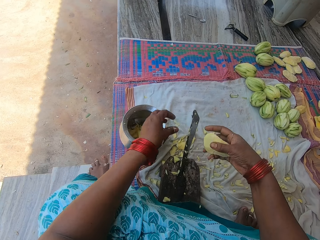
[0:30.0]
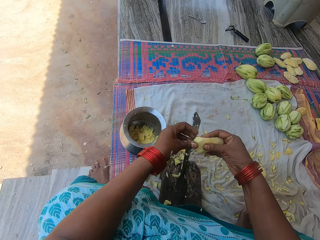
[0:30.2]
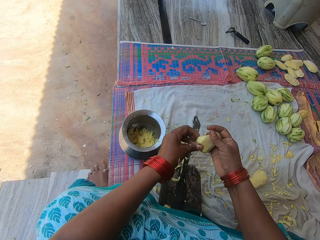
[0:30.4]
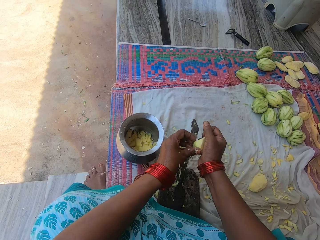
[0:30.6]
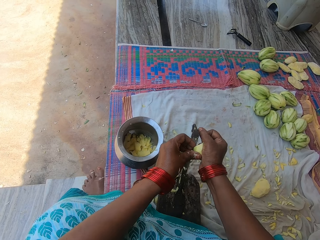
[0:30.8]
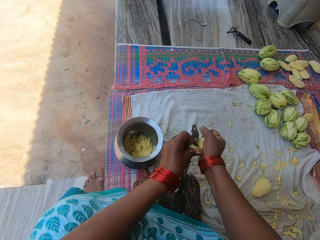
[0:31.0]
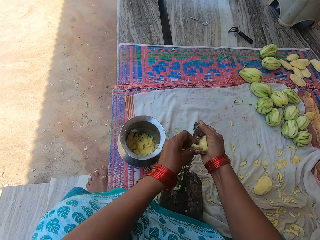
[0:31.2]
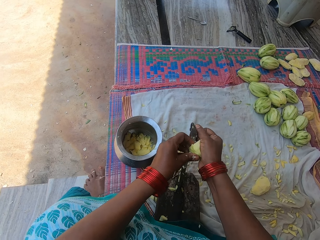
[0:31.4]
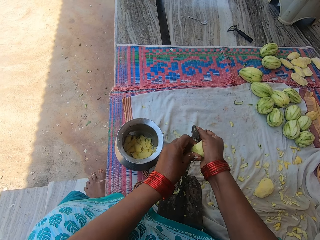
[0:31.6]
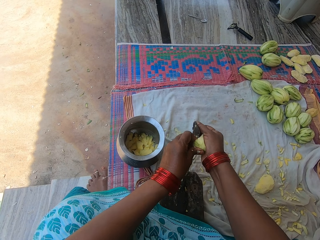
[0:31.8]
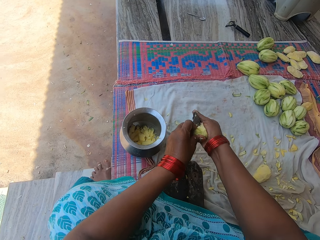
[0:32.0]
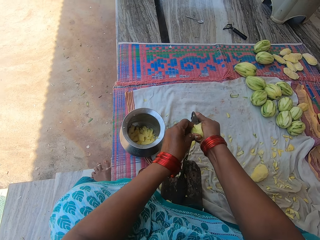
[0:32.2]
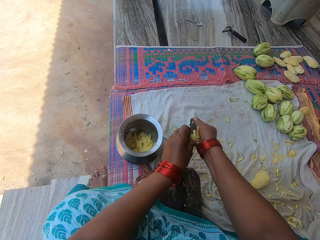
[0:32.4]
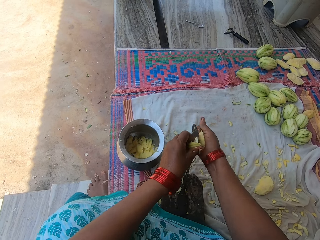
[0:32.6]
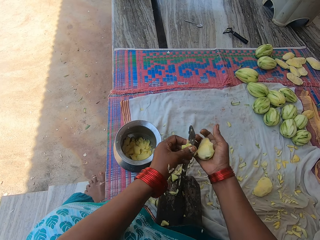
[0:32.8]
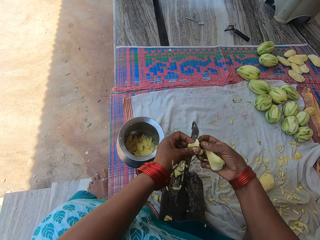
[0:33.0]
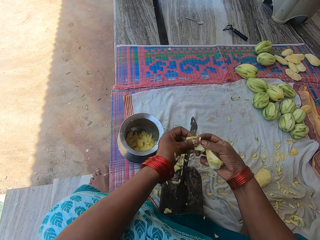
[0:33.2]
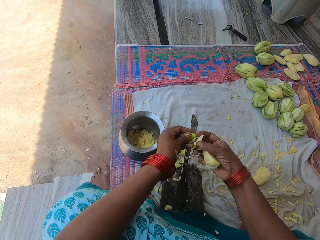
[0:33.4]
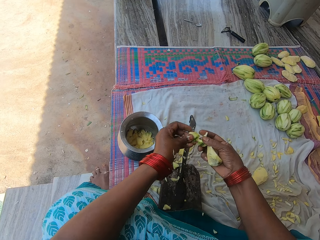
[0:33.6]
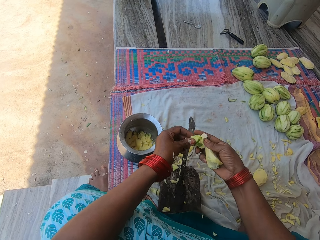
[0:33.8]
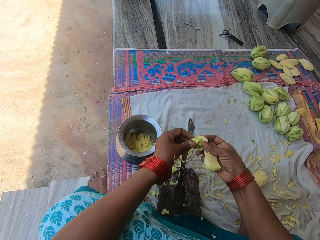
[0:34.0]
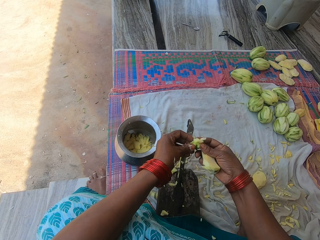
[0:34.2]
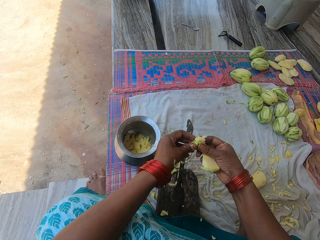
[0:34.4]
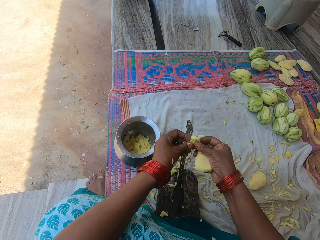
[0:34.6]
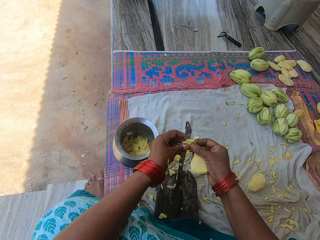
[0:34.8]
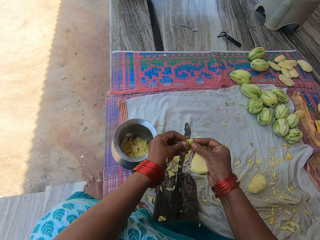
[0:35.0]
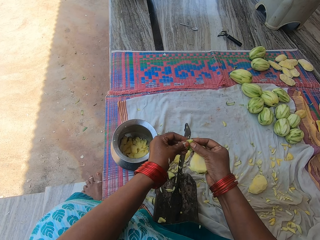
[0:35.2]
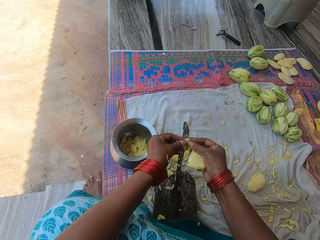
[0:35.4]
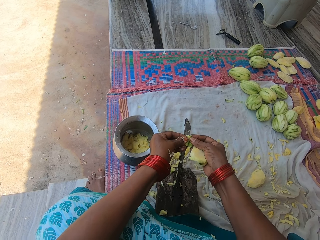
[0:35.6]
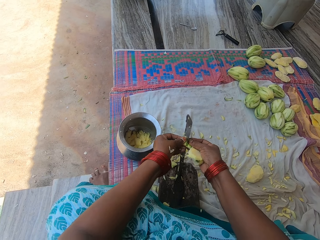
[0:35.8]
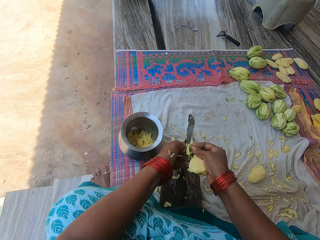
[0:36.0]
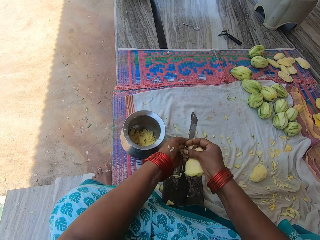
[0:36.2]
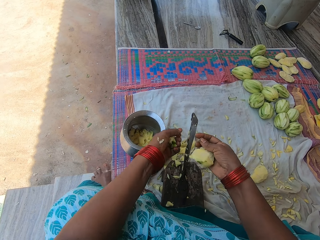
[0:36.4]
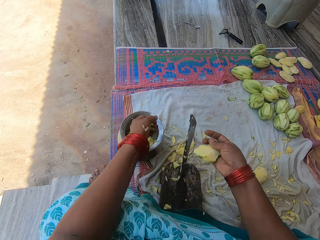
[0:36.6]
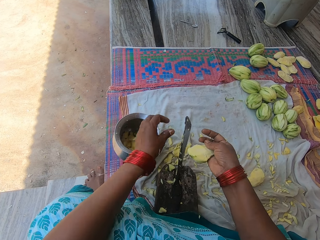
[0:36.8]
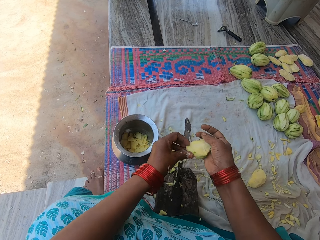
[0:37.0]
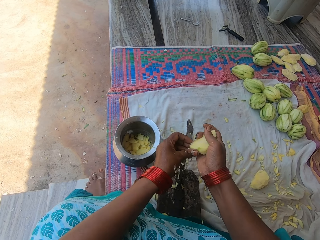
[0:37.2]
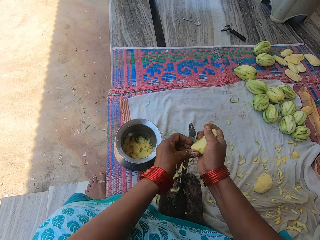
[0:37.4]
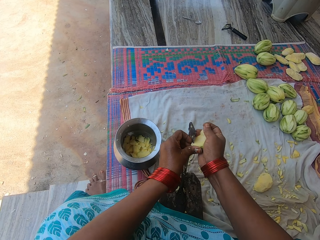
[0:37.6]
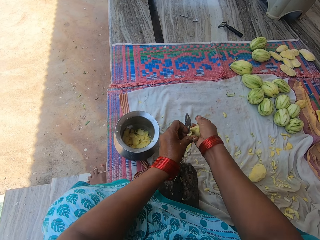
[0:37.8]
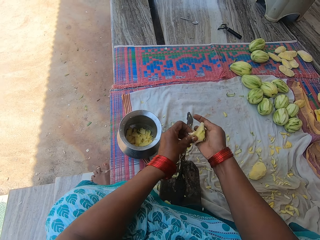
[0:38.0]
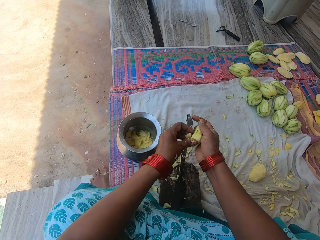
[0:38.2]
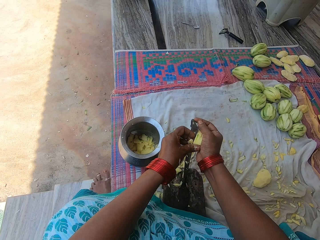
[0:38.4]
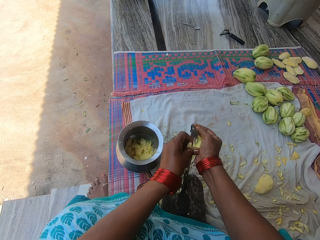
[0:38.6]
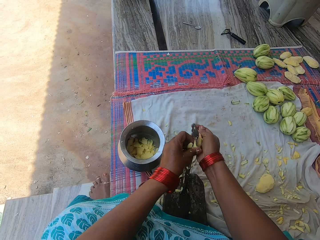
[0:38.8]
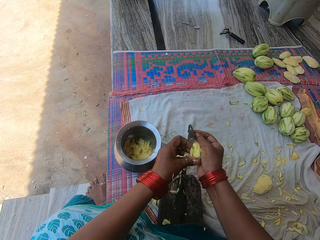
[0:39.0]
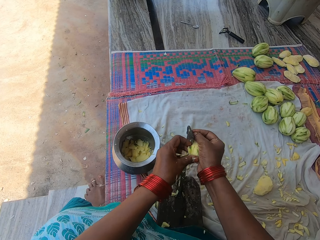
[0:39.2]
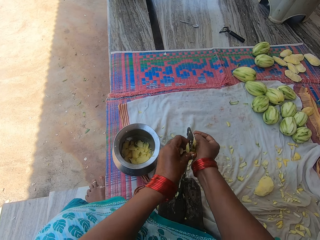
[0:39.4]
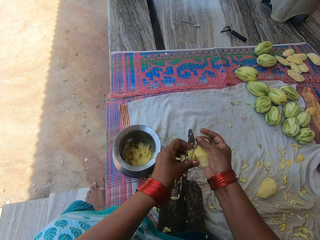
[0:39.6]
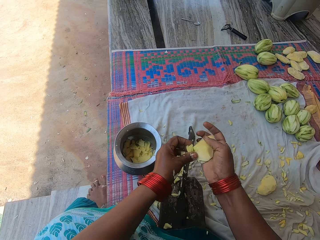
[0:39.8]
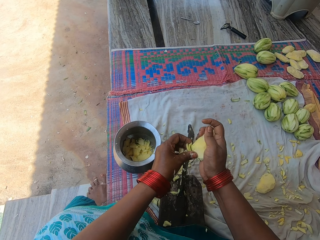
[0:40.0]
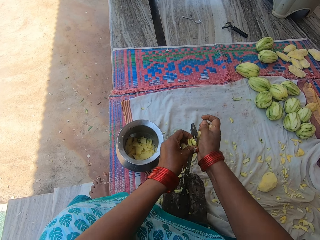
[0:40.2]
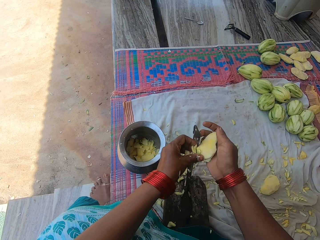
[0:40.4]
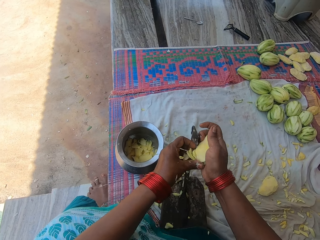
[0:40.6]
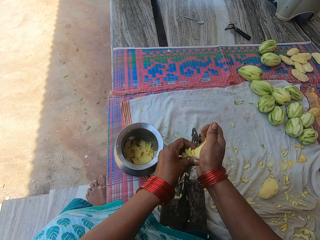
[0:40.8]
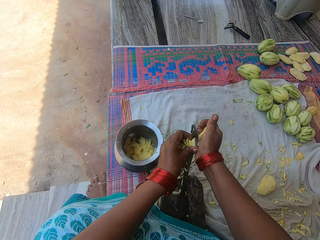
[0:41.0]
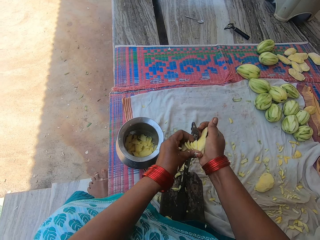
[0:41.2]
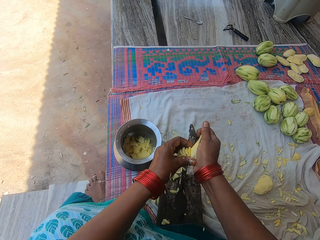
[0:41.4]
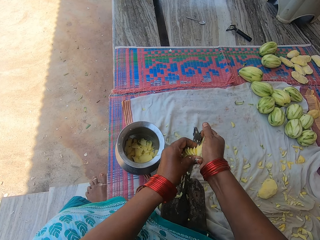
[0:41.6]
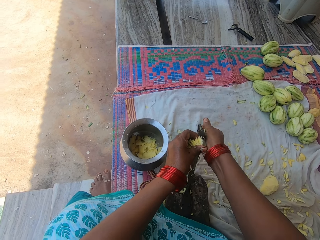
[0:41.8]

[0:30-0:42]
The camera wearer puts the pieces of mango in the cooking pot. They chop the mango into pieces with the knife on the knife stand. They hold the pieces of mango, cut the pieces of mango with the knife. They put the pieces of mango in the cooking pot. They hold the mango. They chop the mango into pieces with the knife on the knife stand.

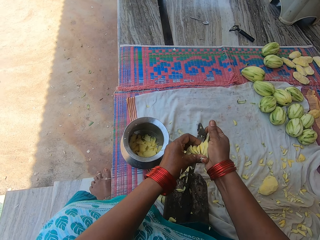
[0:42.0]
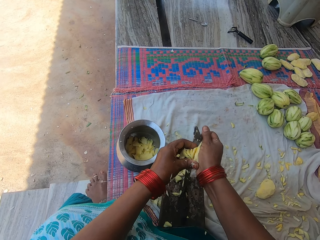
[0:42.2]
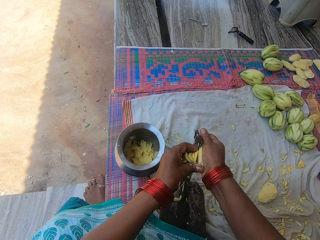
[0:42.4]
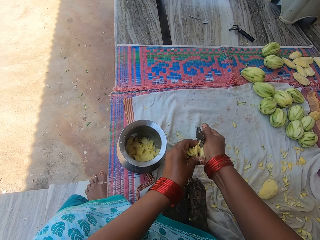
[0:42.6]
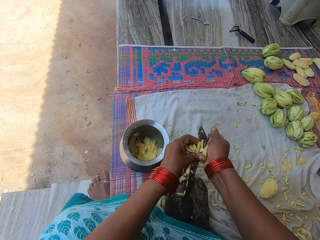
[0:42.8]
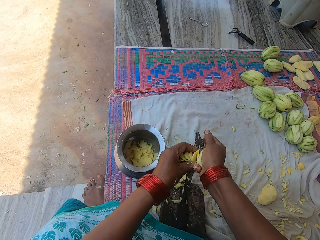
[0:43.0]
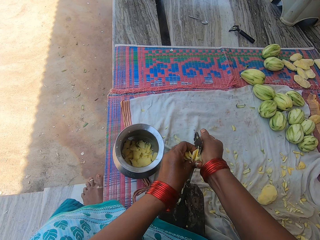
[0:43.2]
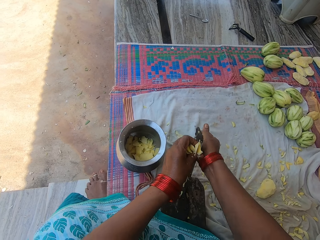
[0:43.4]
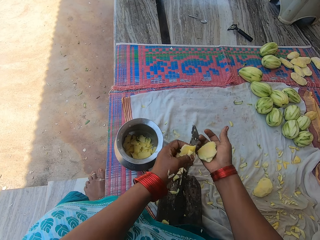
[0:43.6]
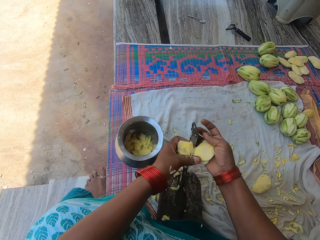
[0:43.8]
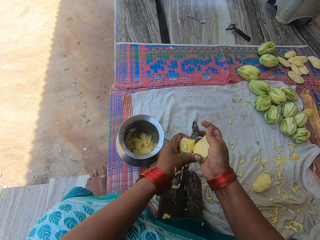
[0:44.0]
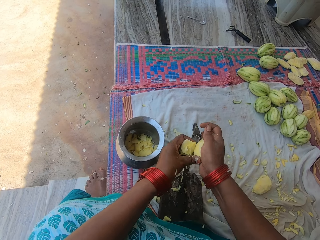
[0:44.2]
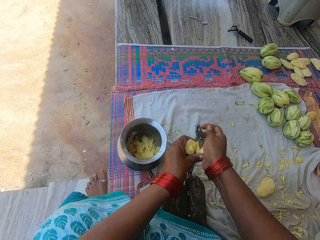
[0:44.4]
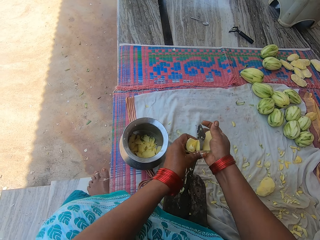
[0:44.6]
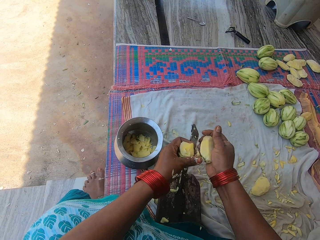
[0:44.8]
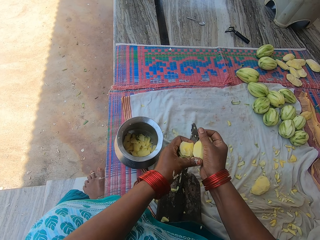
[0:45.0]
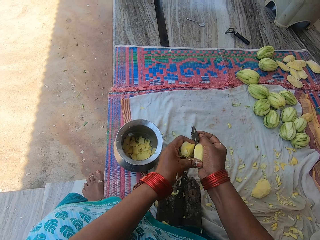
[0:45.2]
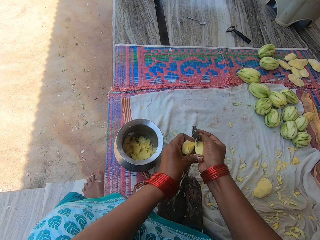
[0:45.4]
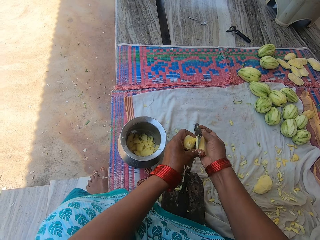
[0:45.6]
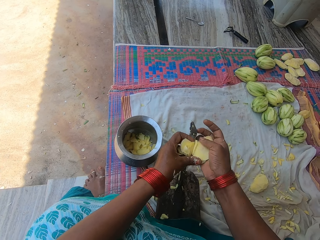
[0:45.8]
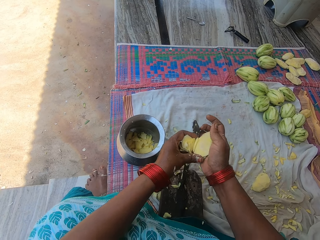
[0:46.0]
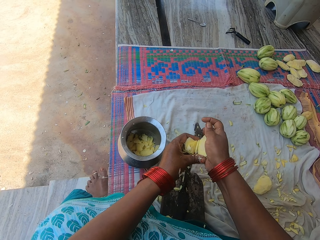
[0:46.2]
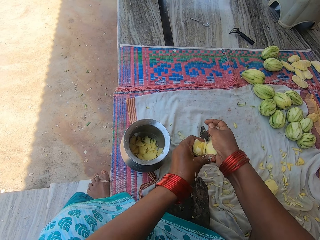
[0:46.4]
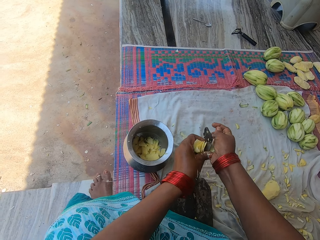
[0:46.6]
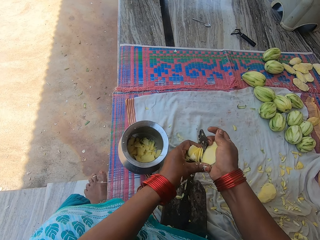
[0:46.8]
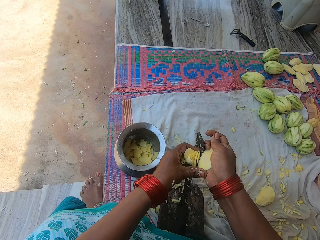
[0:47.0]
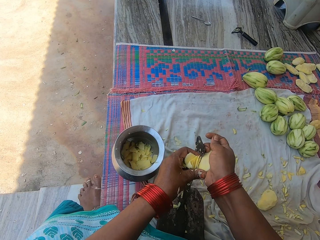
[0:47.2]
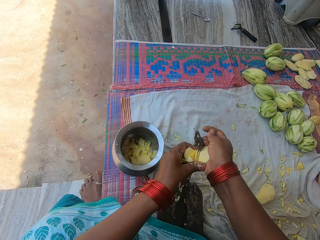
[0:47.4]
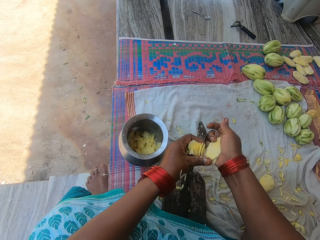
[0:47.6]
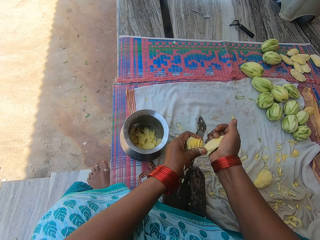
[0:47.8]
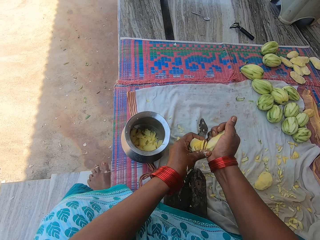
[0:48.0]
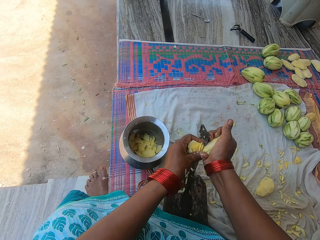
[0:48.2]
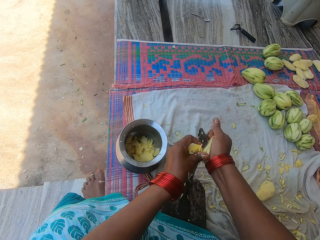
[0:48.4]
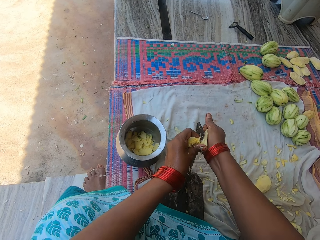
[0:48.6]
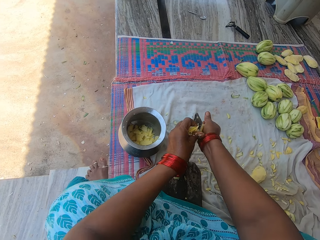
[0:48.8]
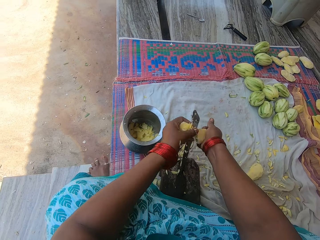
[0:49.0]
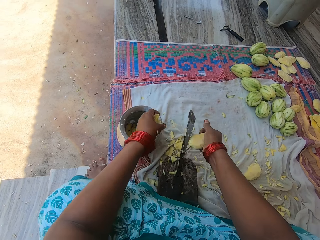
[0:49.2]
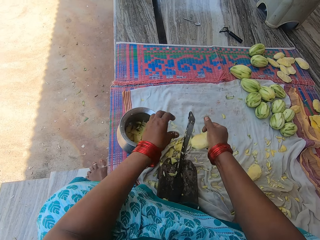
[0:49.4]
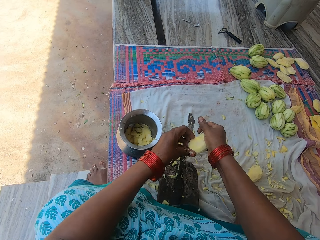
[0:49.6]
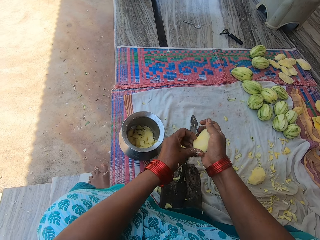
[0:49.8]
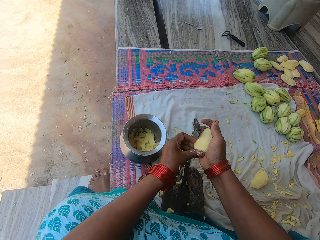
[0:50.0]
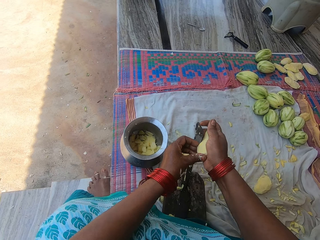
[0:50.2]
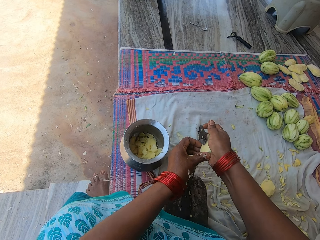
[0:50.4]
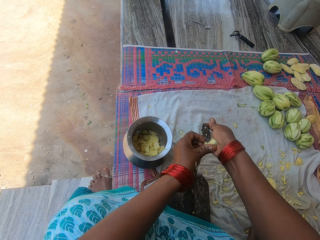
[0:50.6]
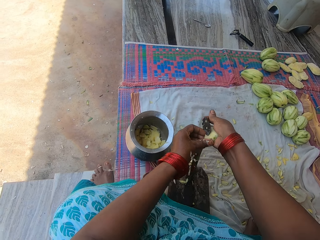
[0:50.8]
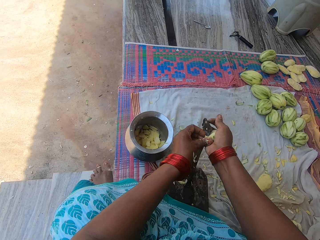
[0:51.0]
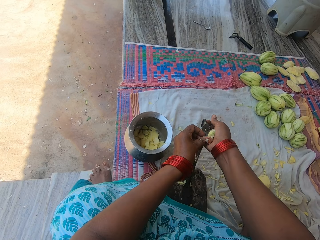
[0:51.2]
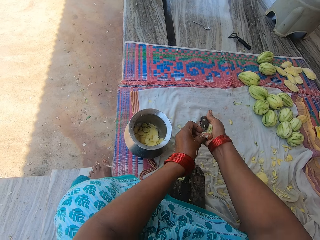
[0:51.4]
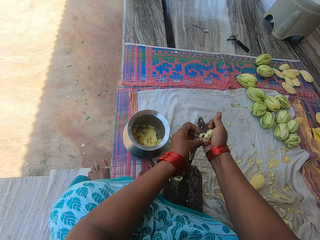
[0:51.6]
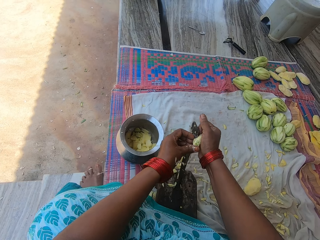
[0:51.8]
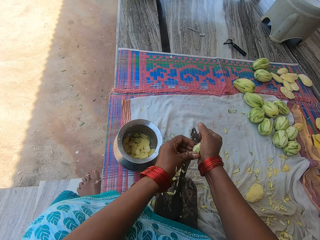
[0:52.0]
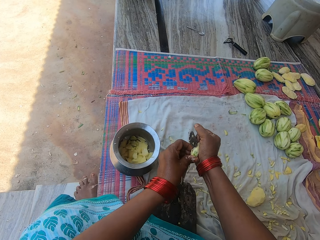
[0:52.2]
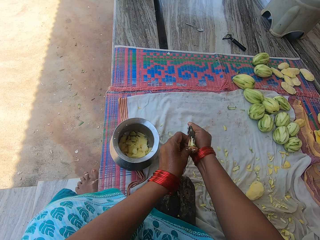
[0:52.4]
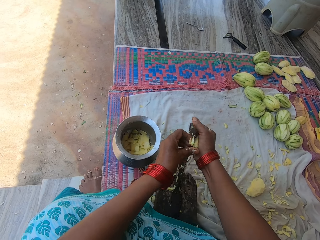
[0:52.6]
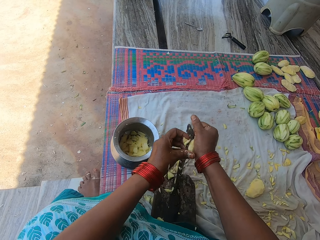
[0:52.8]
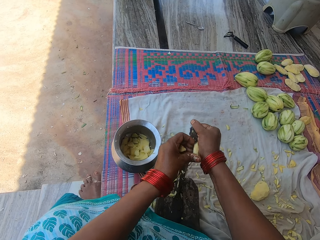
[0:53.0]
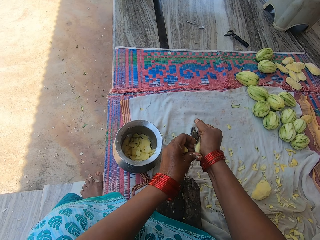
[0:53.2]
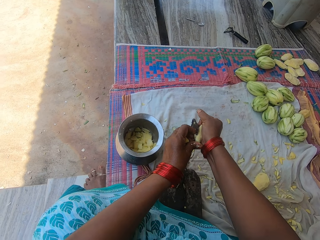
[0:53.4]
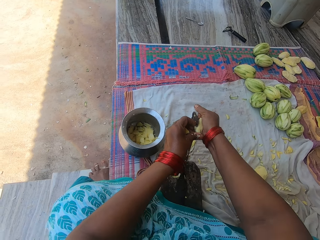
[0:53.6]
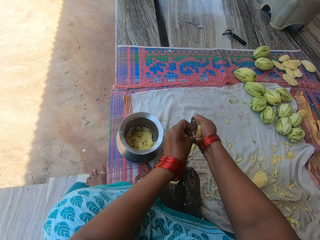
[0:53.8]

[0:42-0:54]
The camera wearer puts the pieces of mango in the cooking pot. They hold the mango. They chop the mango into pieces with the knife on the knife stand.
